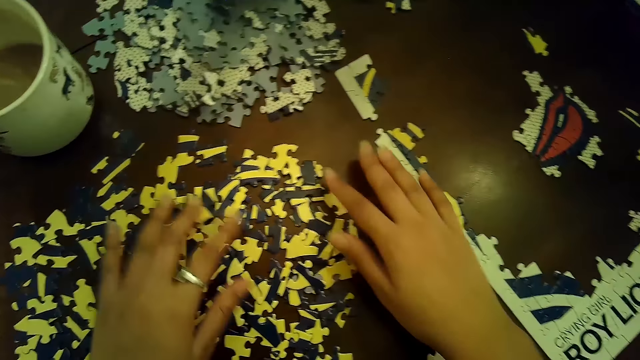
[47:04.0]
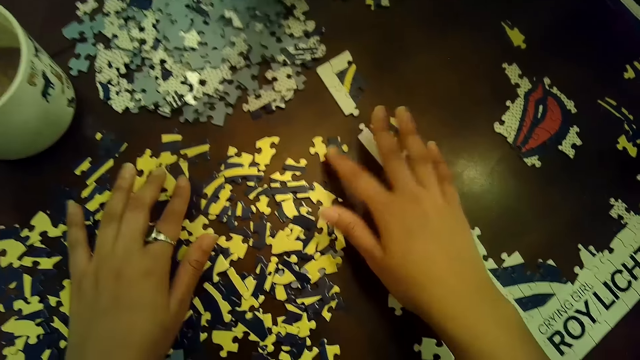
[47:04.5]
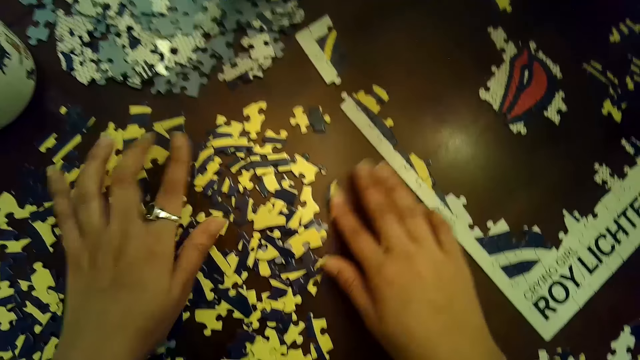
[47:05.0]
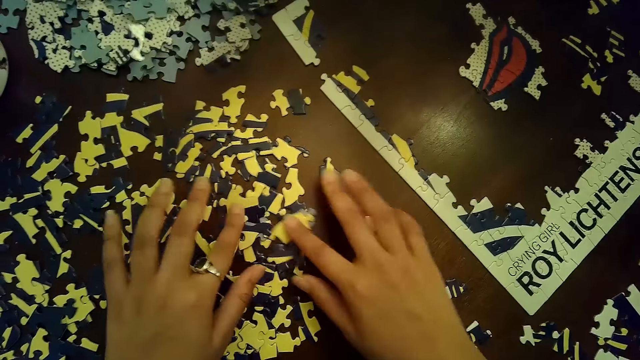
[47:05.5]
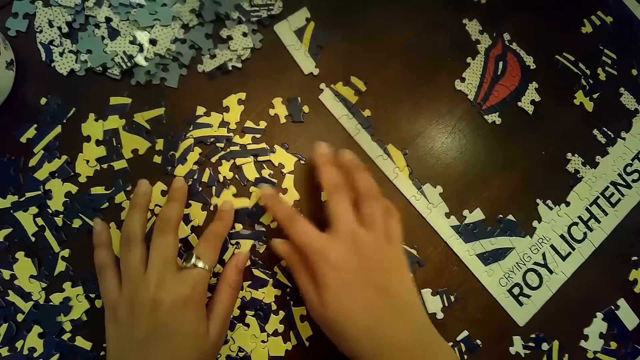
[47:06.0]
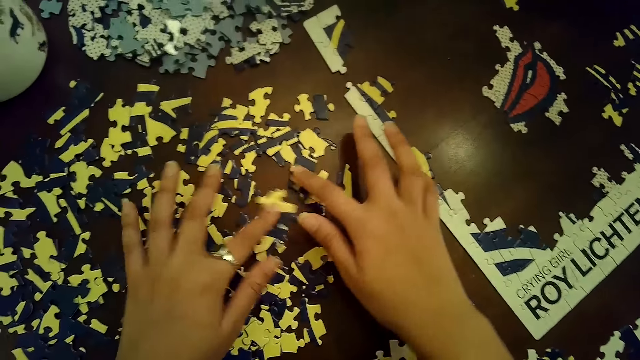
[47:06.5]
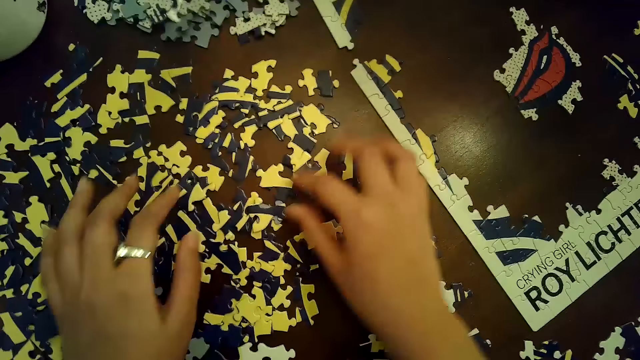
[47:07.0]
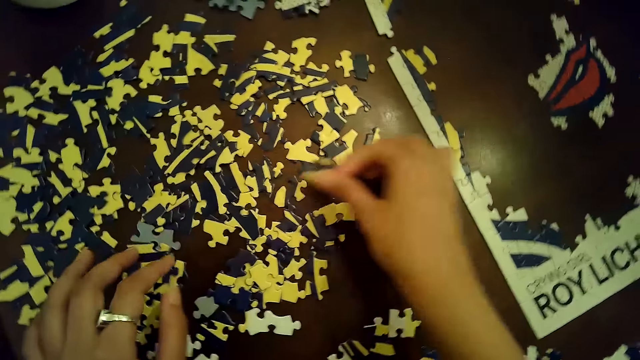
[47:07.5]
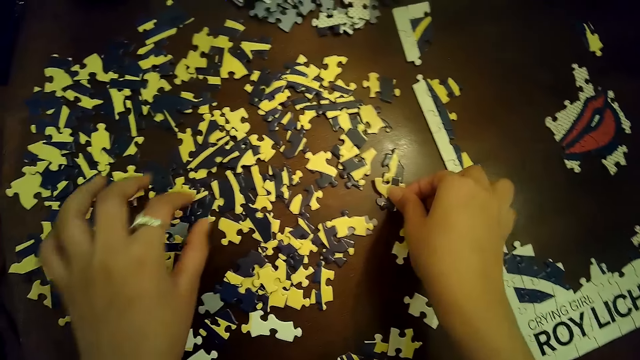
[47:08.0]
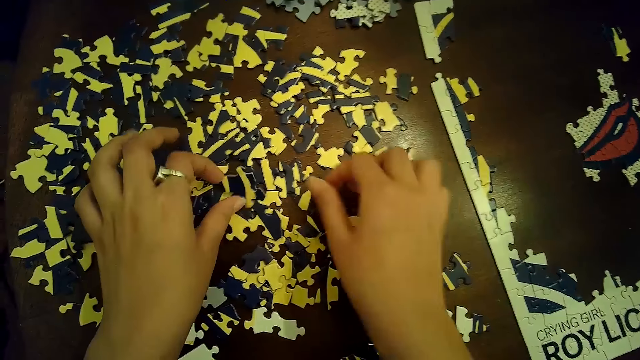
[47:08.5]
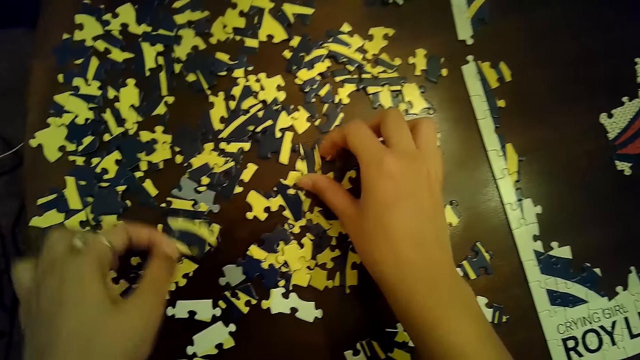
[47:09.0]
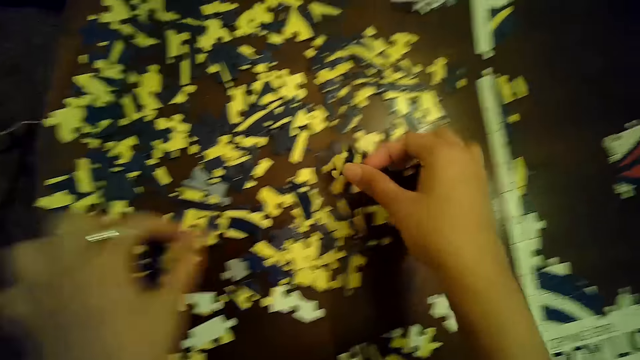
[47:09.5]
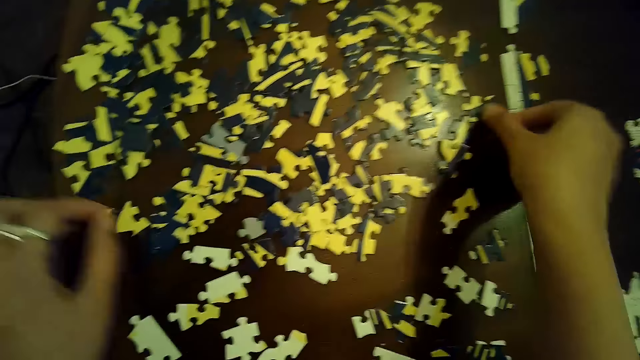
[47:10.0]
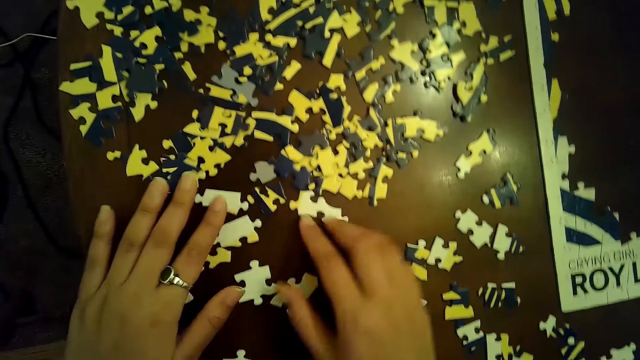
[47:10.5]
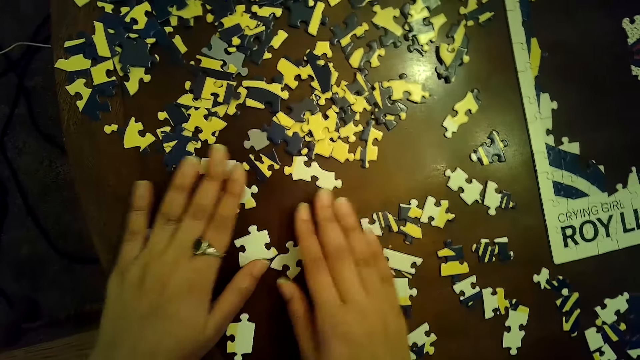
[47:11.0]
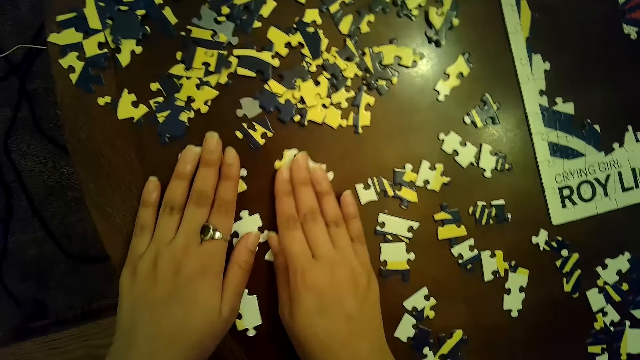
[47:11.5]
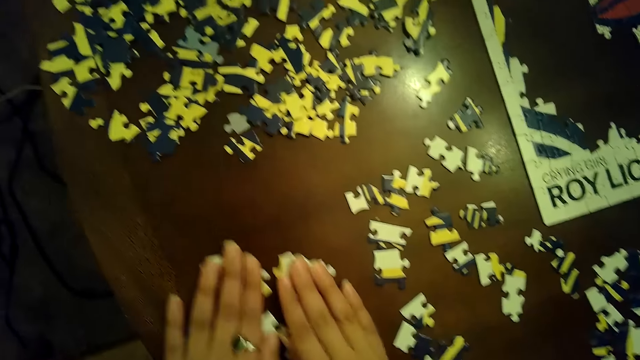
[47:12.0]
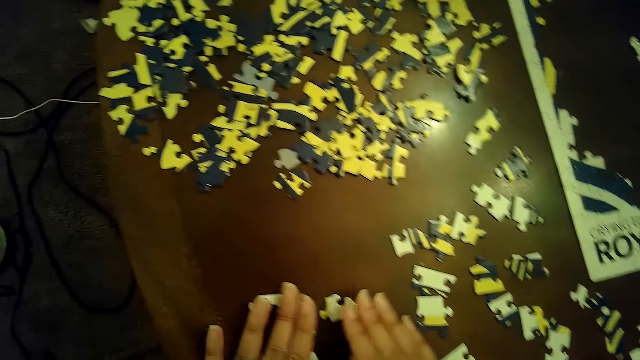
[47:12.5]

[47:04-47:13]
The camera wearer moves puzzle pieces with both hands repeatedly. She picks up a puzzle piece from the table with her right hand. She places the puzzle piece on the table with her right hand. She picks up a puzzle piece from the table with her left hand. She picks up a puzzle piece from the table with her right hand. She places the puzzle piece on the table with her left hand. She places the puzzle piece on the table with her right hand. She moves puzzle pieces with both hands.

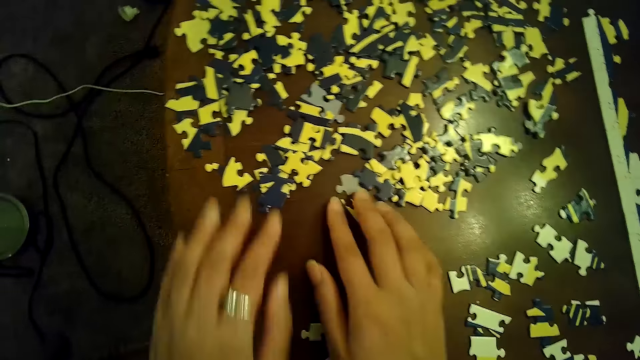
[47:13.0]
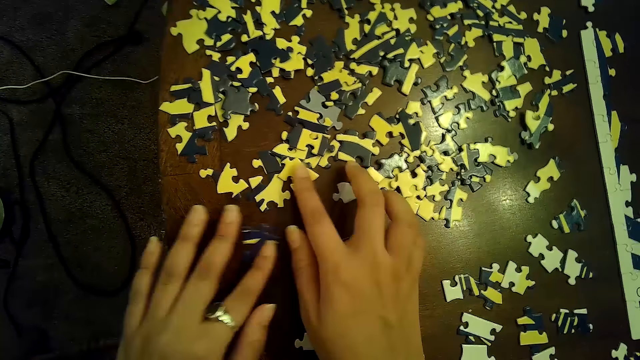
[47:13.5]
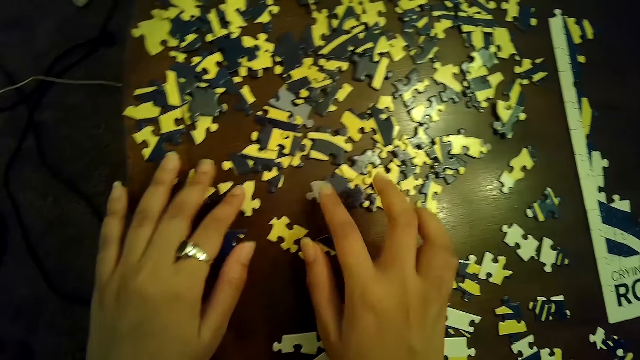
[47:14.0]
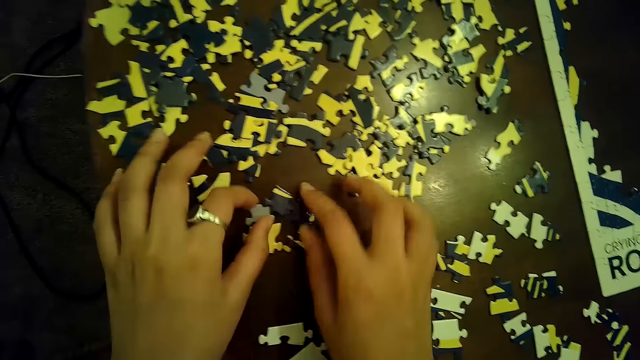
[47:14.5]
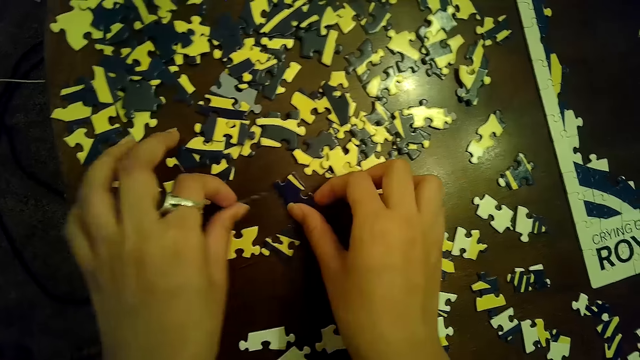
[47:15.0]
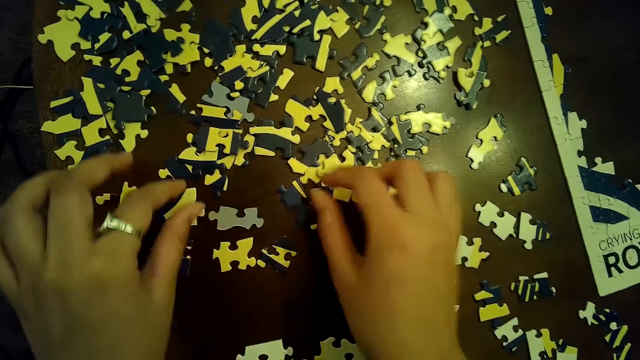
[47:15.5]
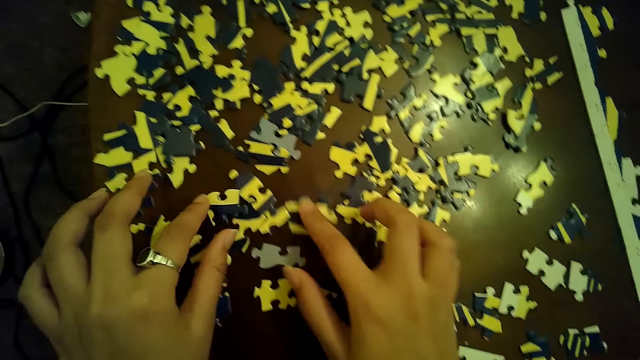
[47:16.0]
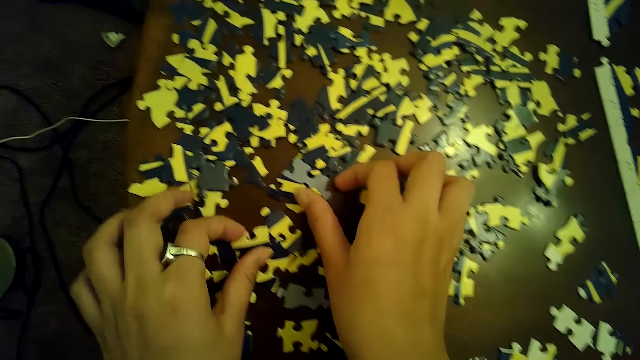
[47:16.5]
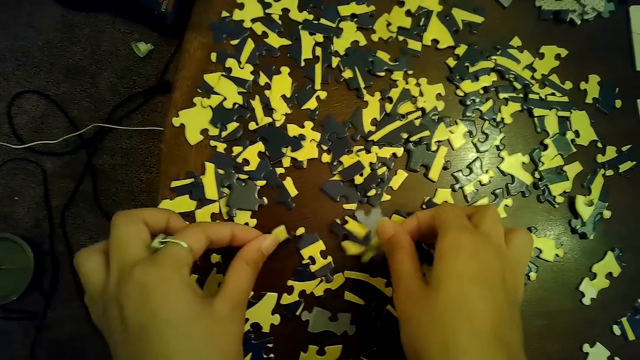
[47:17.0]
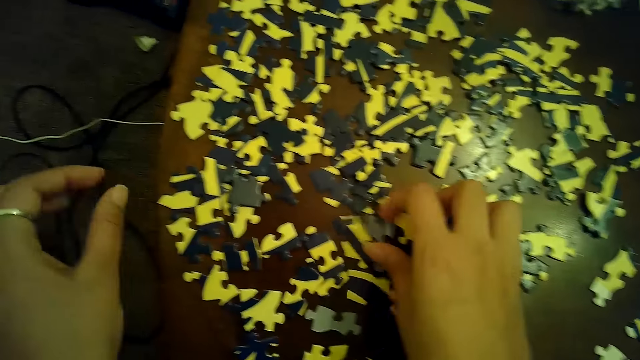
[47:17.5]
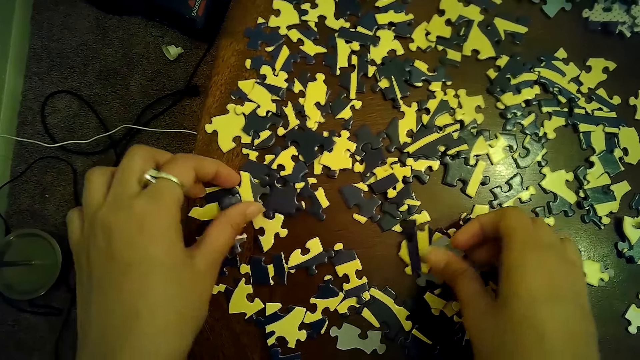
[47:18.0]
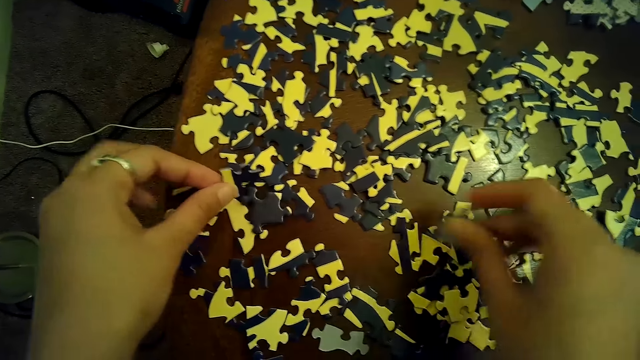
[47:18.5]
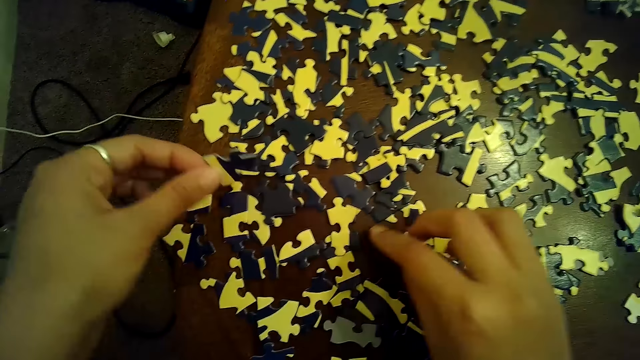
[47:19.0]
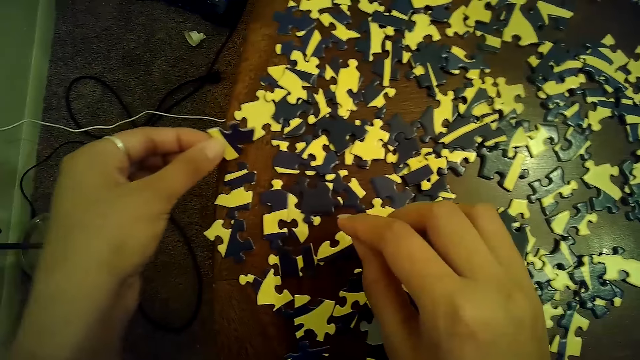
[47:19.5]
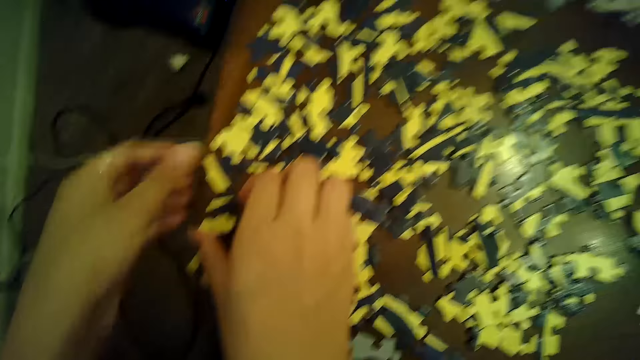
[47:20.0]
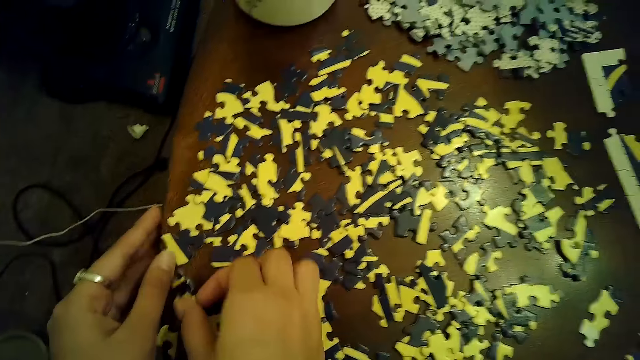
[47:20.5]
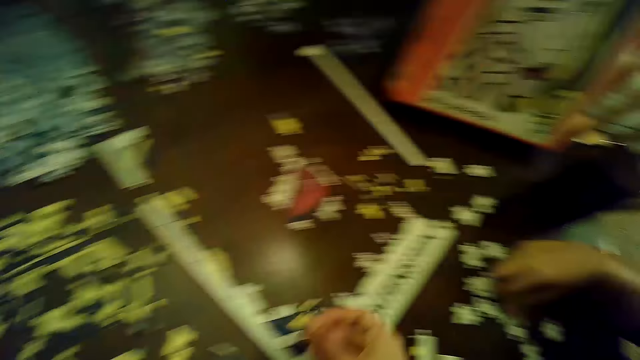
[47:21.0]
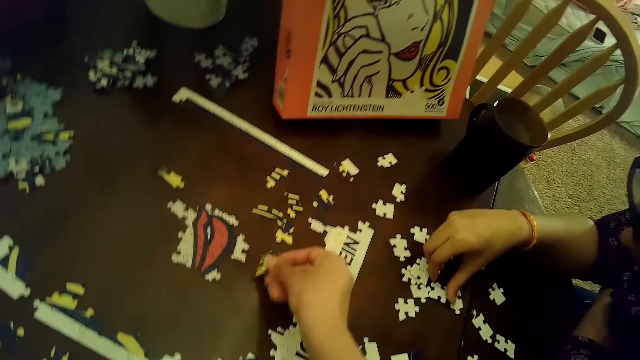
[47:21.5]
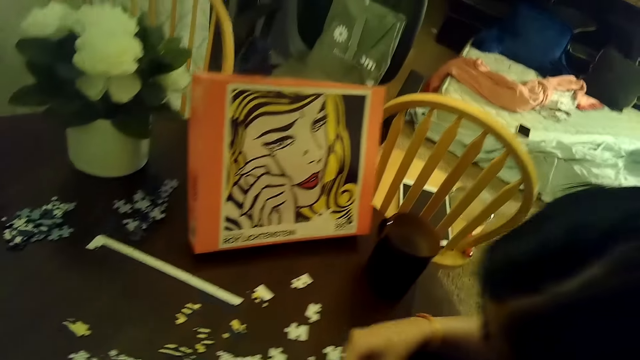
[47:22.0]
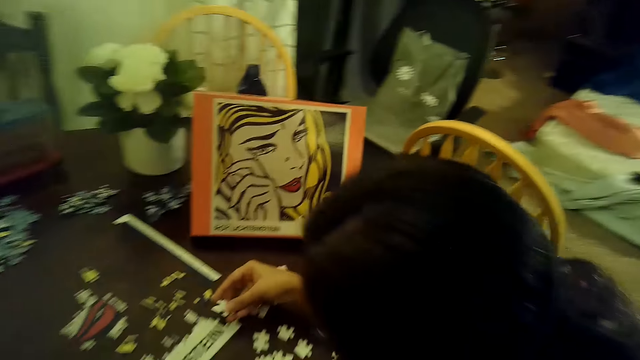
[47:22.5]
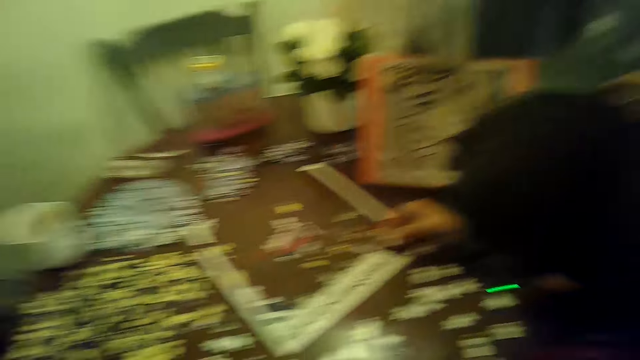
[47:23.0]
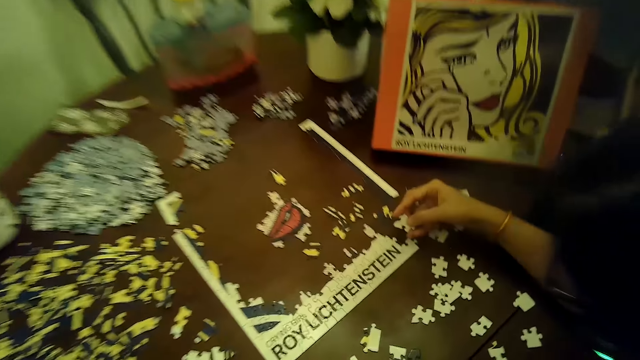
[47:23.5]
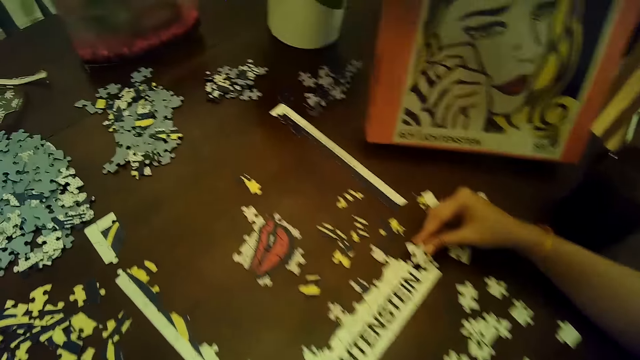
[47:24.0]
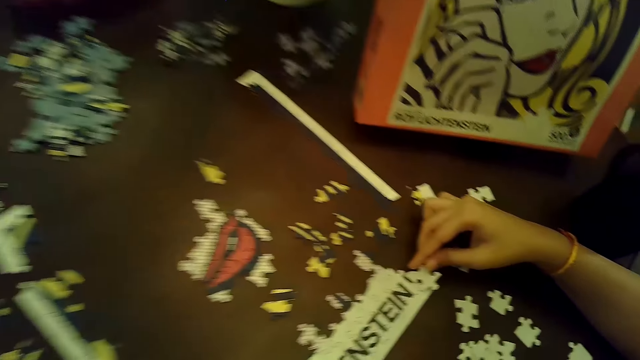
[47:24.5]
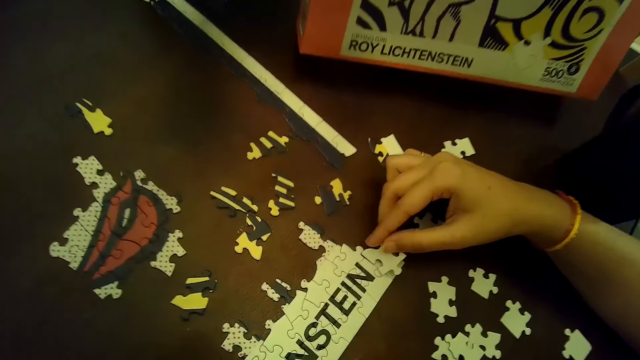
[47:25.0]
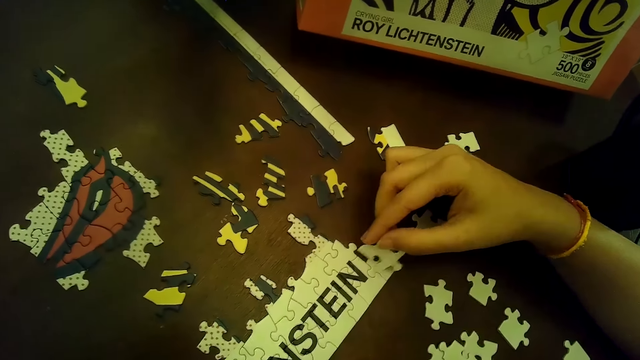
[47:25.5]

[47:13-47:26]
The camera wearer moves puzzle pieces with both hands. She moves a puzzle piece with her right hand. She moves puzzle pieces with her right hand. She holds puzzle pieces with both hands. She separates puzzle pieces with both hands. She moves puzzle pieces with both hands. She picks up puzzle pieces from the table with both hands. She places the puzzle pieces on the table with both hands. She moves a puzzle piece with her right hand. She picks up puzzle pieces from the table with both hands. She places the puzzle piece on the table with her right hand. She places the puzzle pieces on the table with her left hand. She places her left hand on the table. She picks up a puzzle piece from the table with her right hand. She places the puzzle piece on the table with her right hand. The woman moves puzzle pieces with her right hand. She places a puzzle piece on the puzzle with her right hand.
